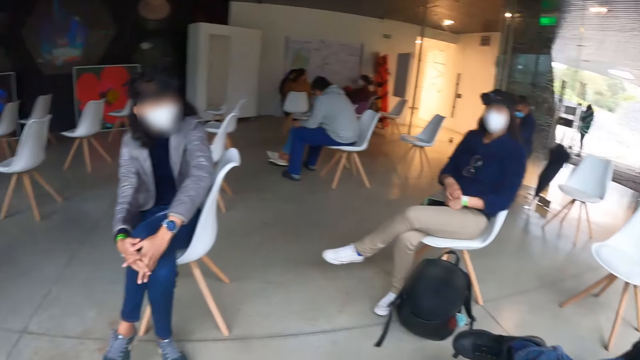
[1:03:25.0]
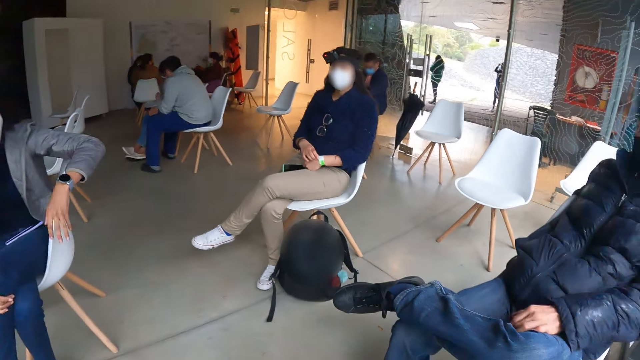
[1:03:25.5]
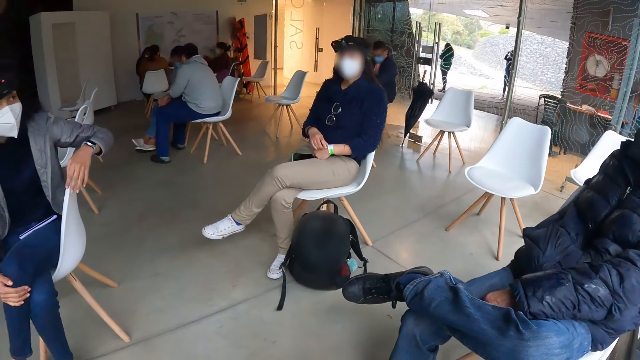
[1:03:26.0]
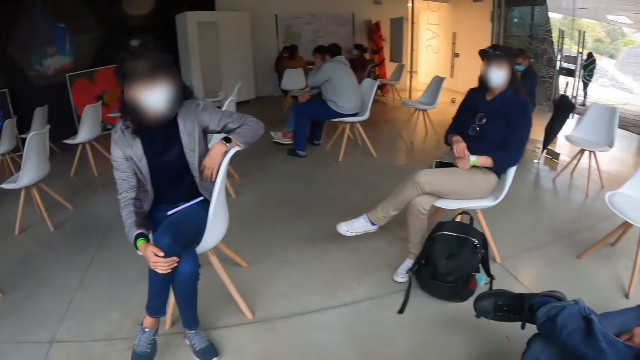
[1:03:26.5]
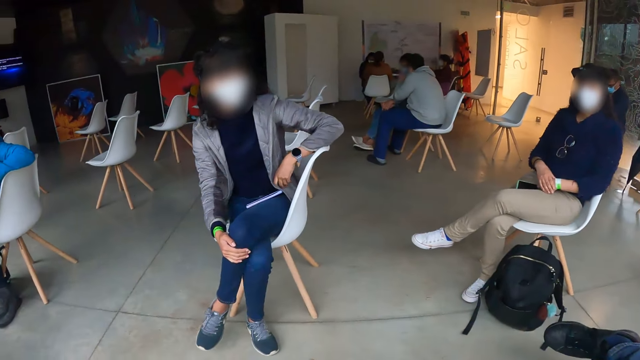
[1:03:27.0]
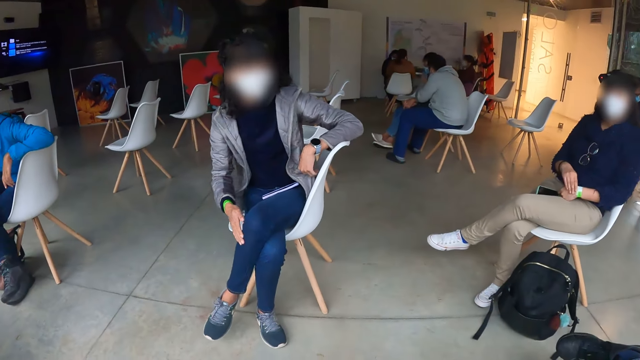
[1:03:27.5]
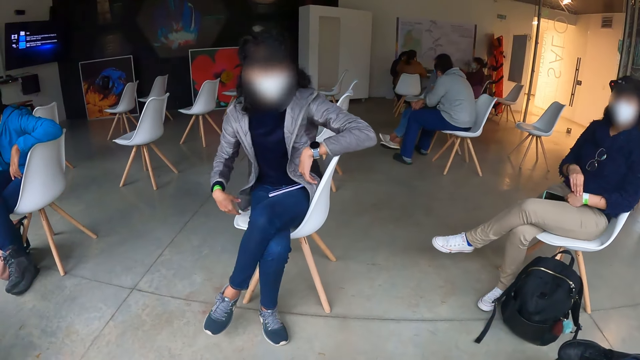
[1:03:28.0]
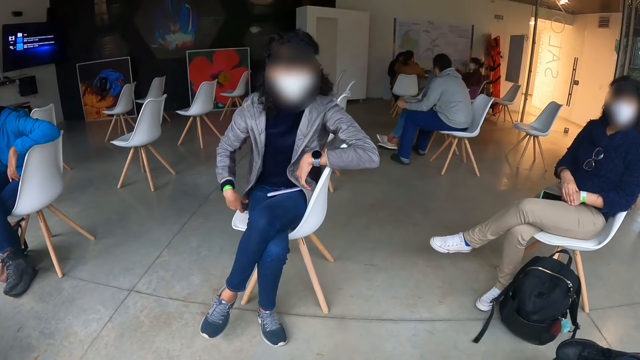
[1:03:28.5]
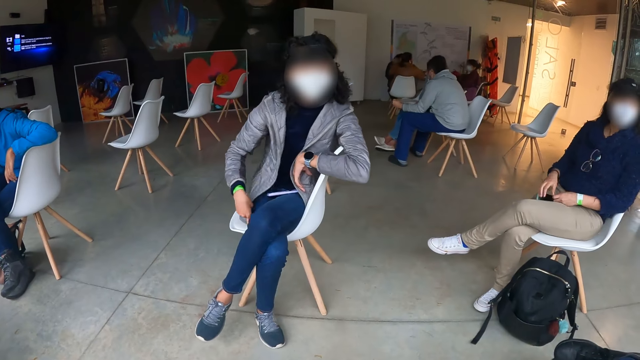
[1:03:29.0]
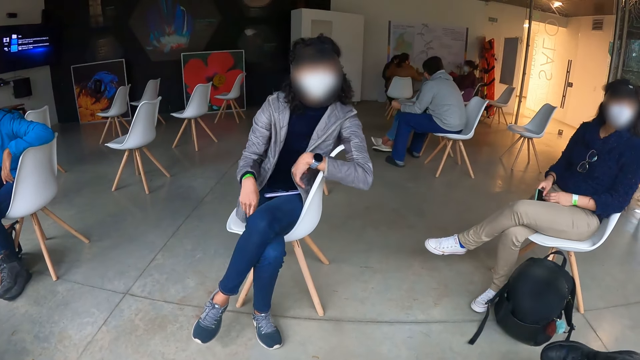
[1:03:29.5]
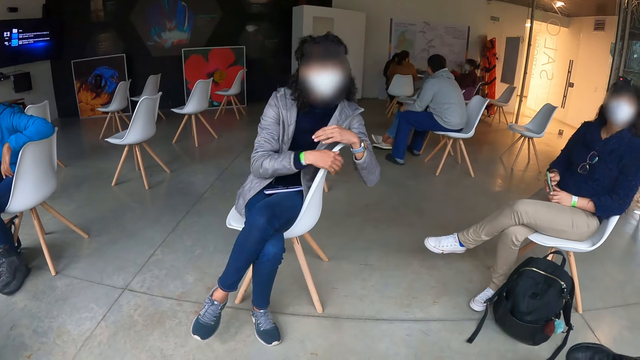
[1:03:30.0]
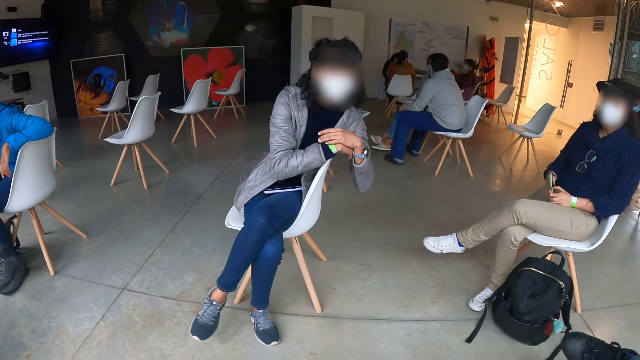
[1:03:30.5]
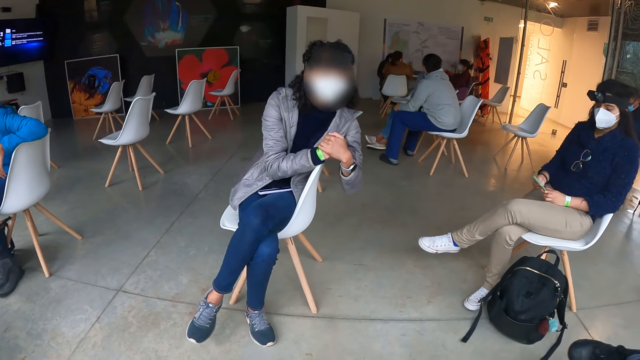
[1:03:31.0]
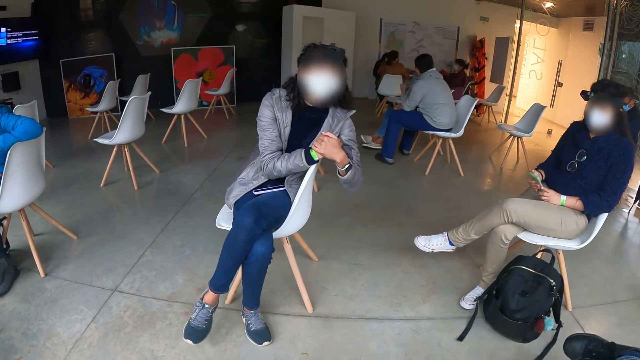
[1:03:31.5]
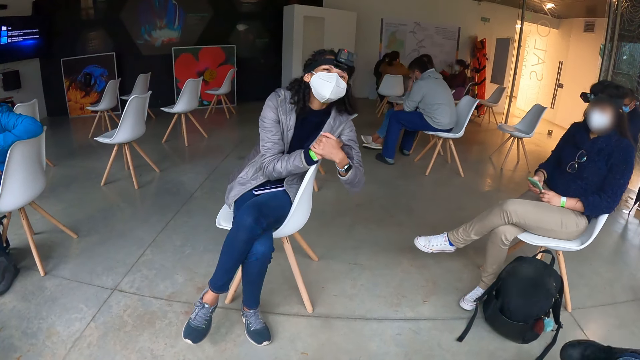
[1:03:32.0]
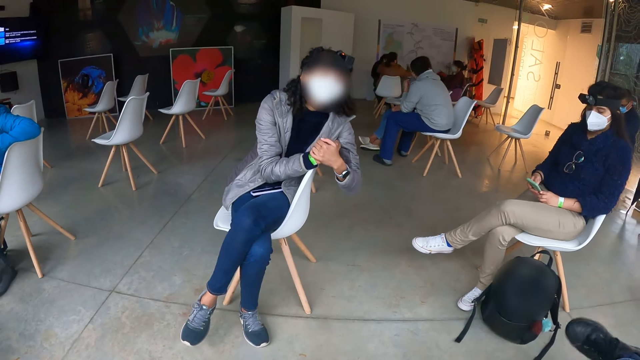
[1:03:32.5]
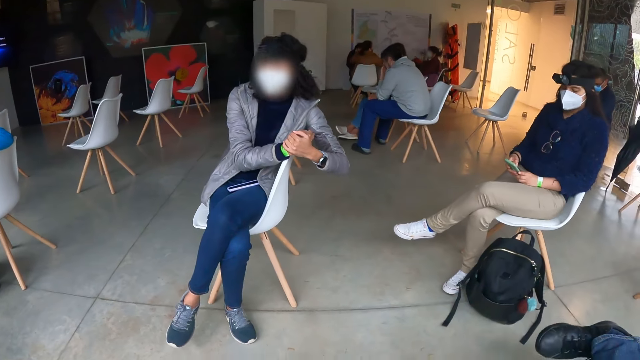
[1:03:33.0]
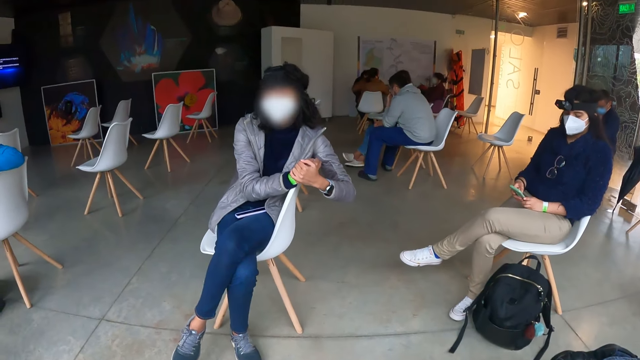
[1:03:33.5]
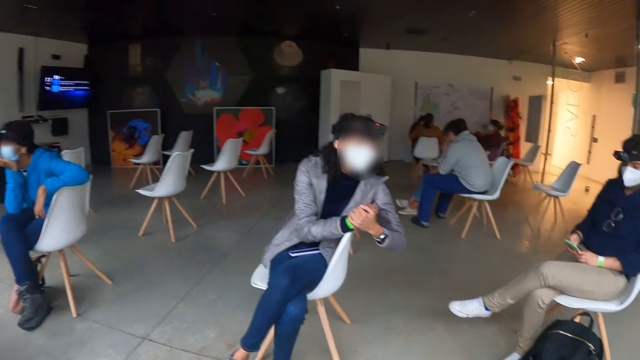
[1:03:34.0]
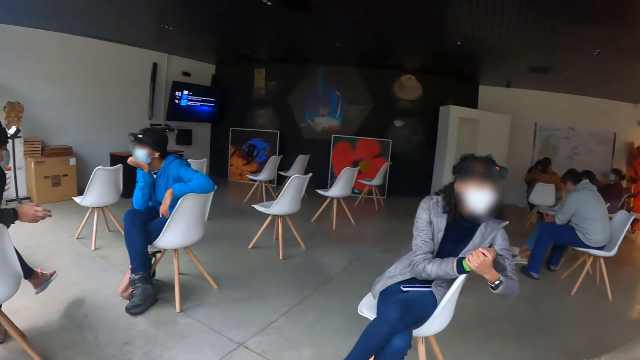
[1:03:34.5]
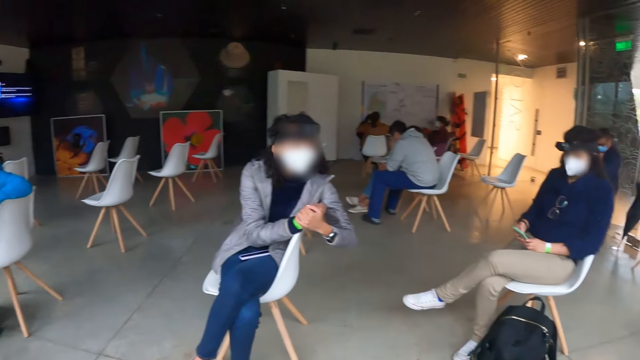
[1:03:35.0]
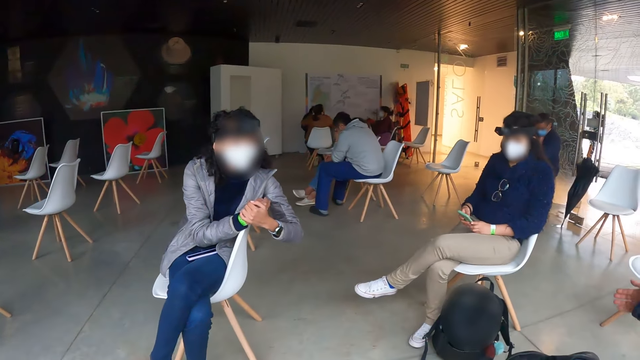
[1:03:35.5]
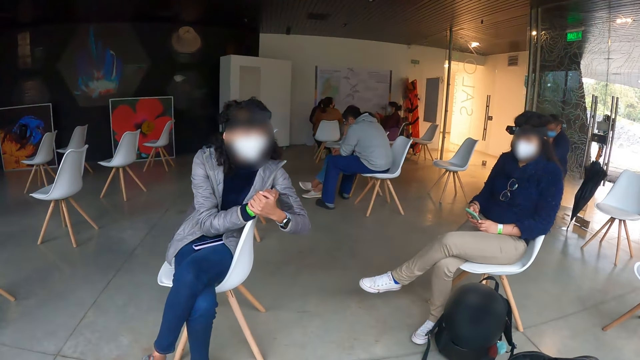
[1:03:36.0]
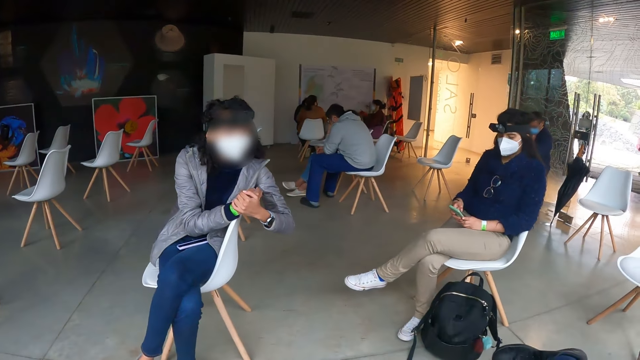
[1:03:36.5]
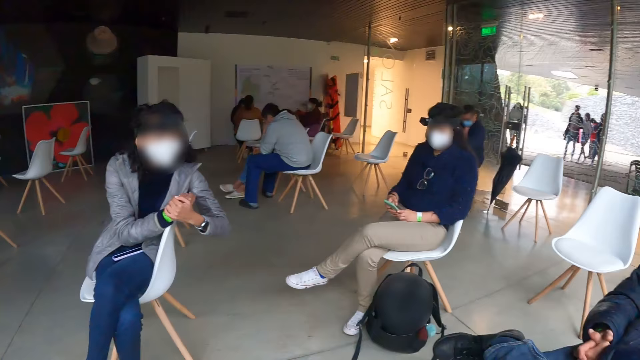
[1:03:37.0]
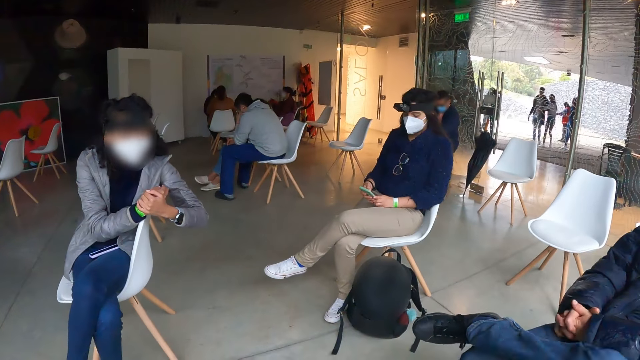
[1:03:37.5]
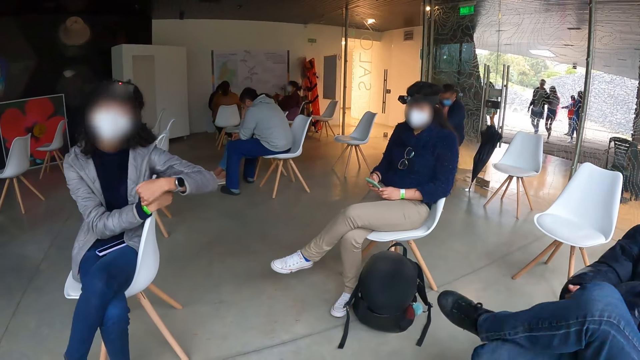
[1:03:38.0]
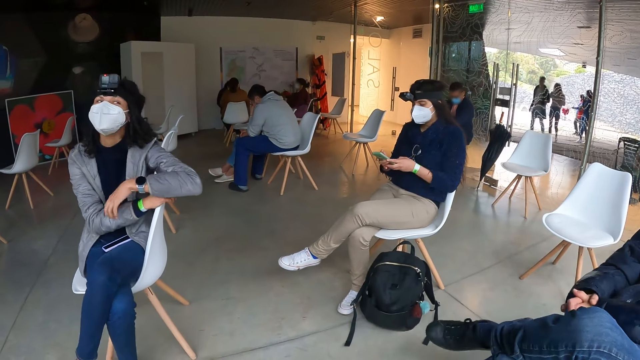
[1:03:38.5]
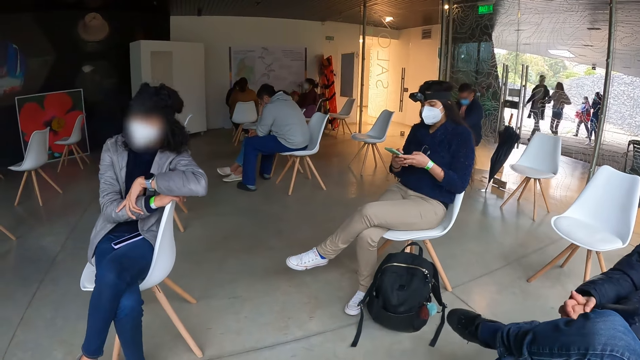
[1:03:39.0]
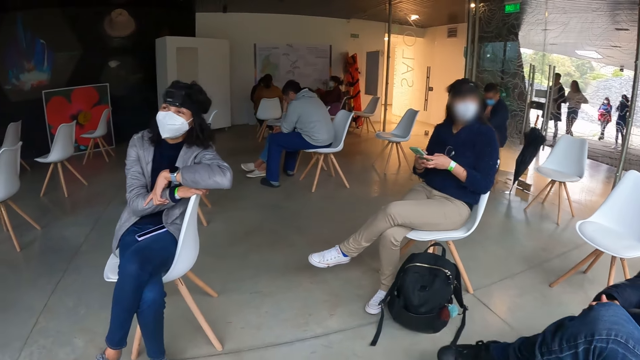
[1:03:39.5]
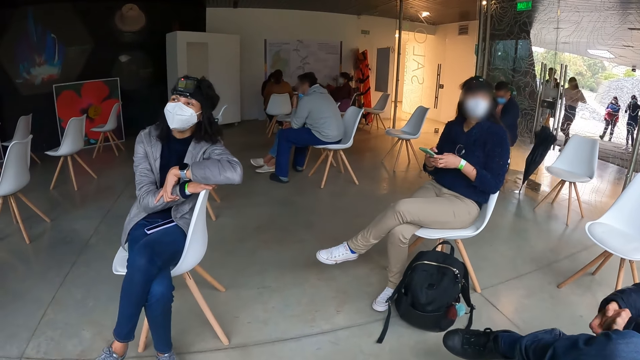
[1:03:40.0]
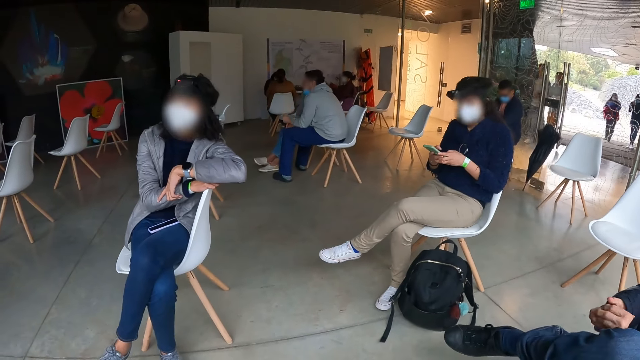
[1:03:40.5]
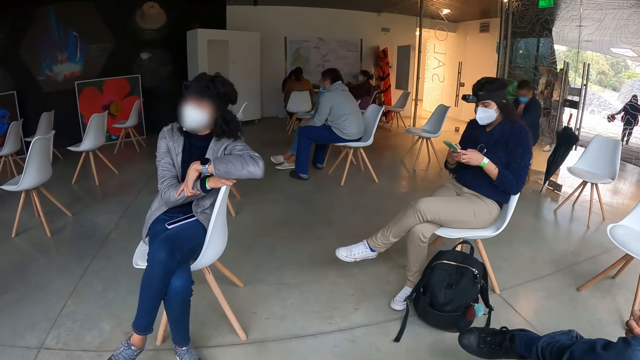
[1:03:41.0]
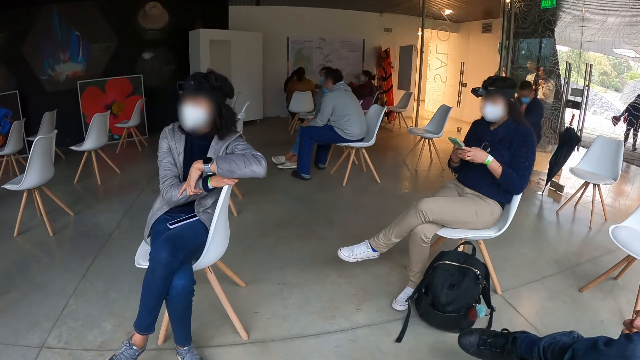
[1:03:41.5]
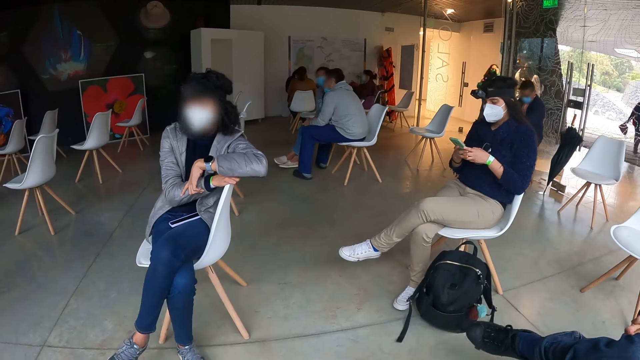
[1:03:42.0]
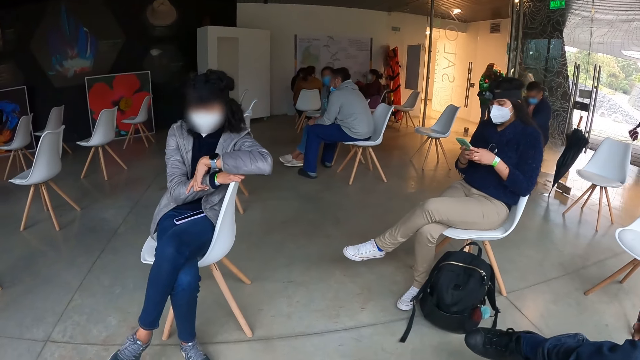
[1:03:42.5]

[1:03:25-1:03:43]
A woman makes up the coat. Another woman picks up a phone from her lap with her right hand. The other woman operates the phone with both hands. The first woman shakes the head.

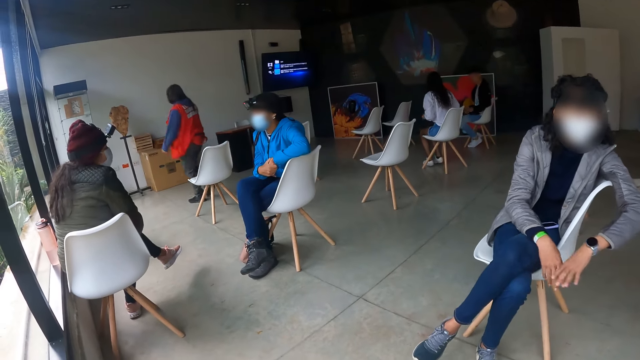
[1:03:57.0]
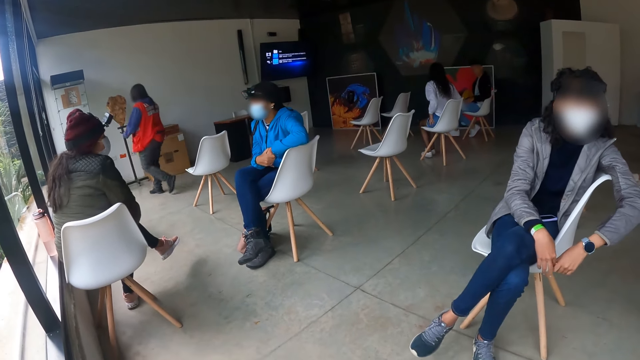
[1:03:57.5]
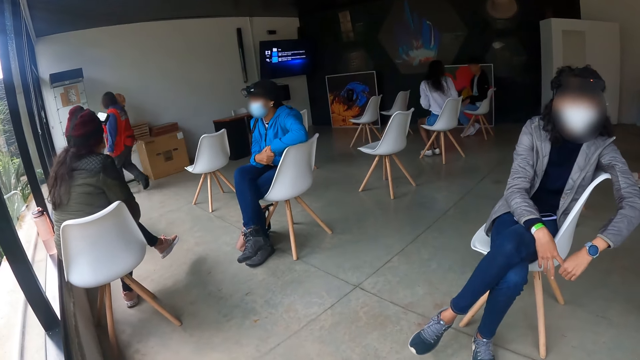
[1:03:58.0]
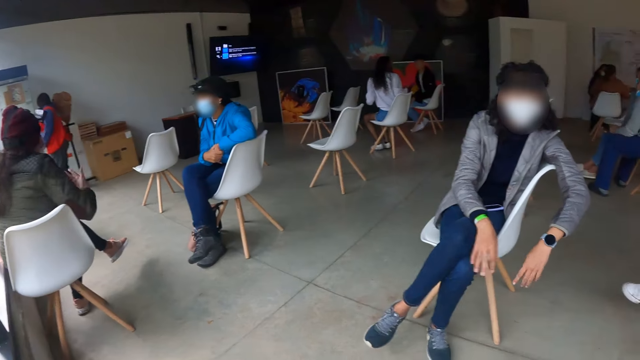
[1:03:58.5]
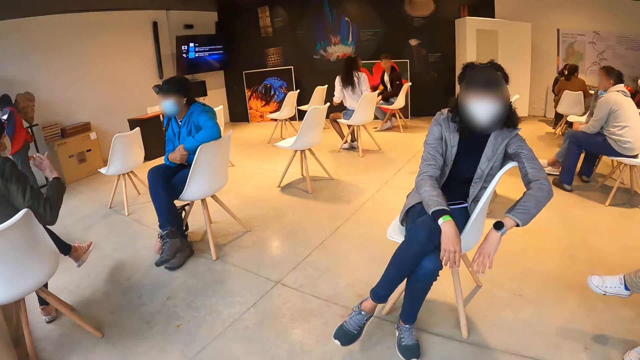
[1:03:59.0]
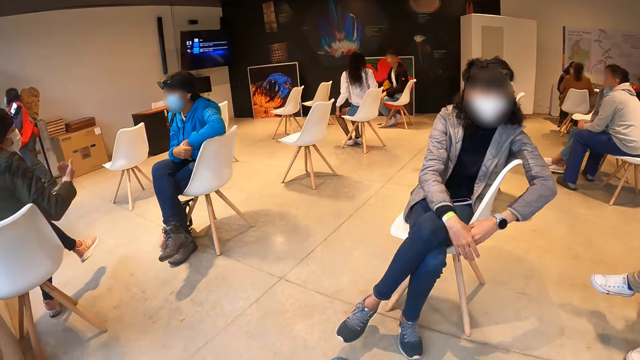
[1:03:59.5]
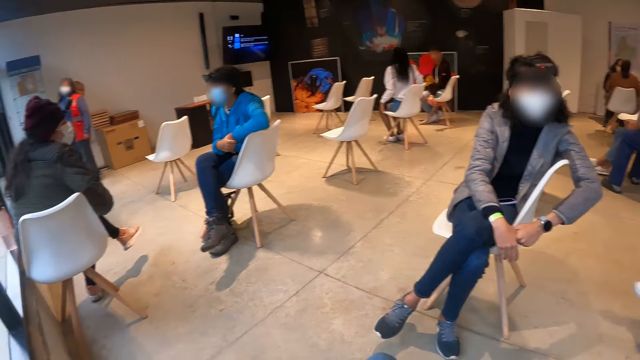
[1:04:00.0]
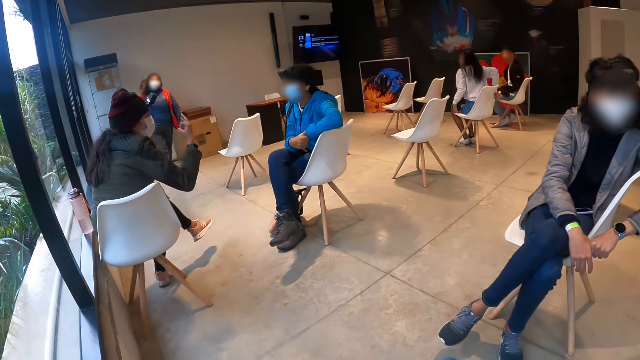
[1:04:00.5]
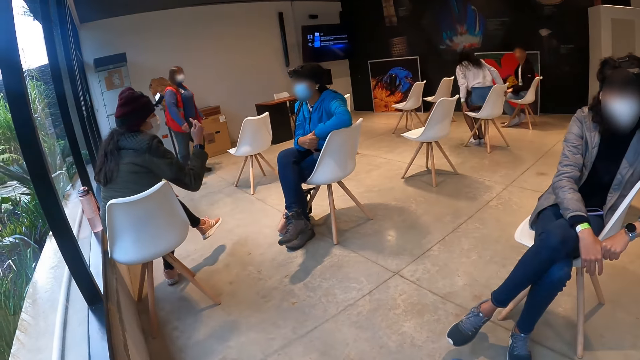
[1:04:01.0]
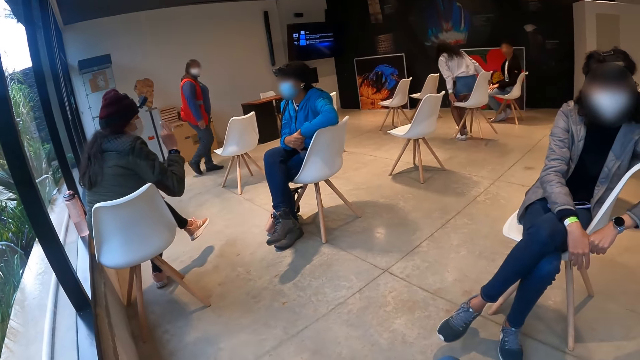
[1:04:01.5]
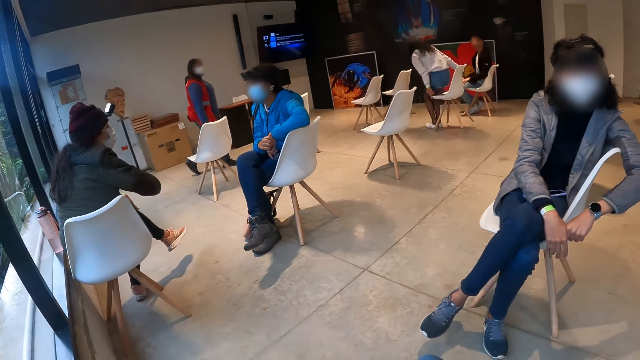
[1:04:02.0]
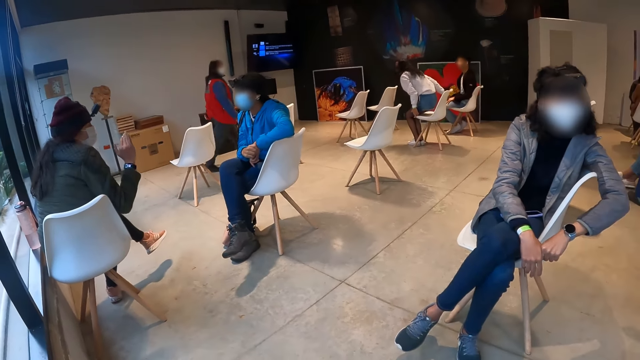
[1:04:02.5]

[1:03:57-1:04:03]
A woman walks to the front of the room and turns on the light. Another woman does hand gestures to a different woman. Yet another woman moves the seat.
